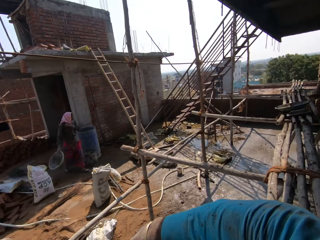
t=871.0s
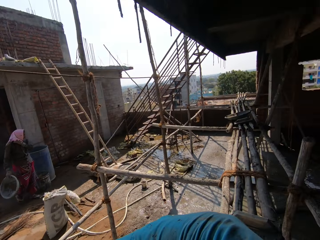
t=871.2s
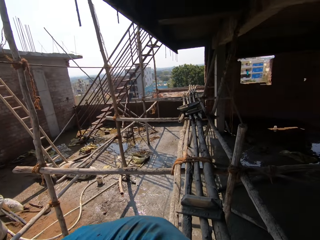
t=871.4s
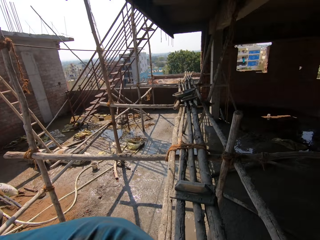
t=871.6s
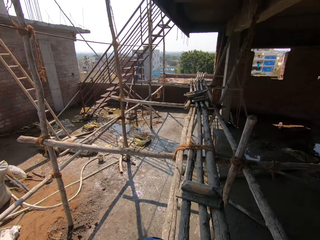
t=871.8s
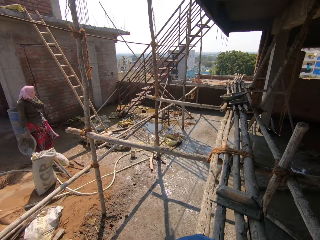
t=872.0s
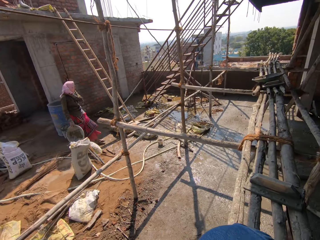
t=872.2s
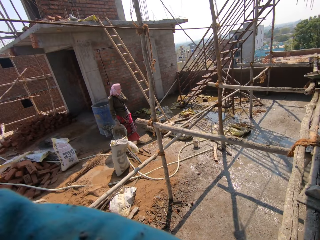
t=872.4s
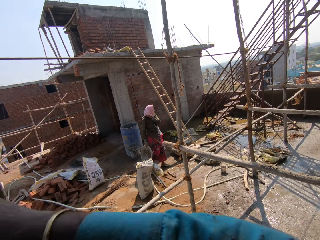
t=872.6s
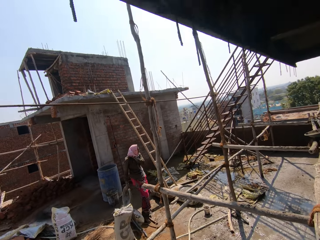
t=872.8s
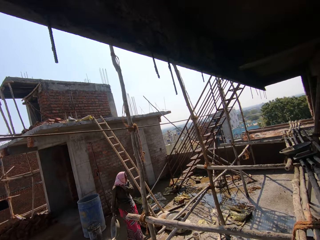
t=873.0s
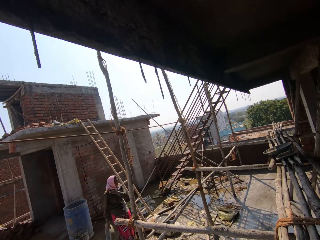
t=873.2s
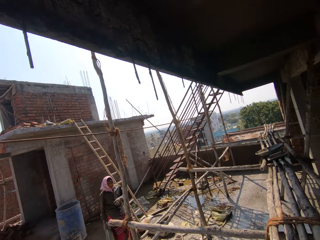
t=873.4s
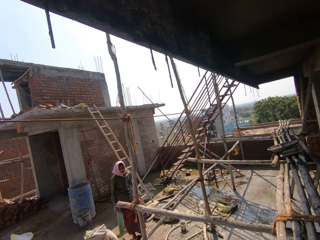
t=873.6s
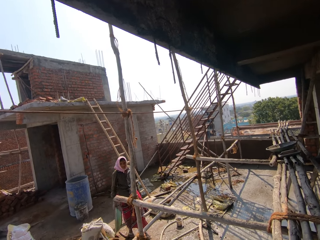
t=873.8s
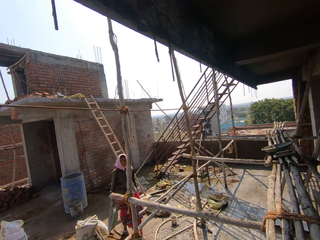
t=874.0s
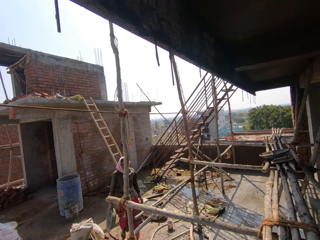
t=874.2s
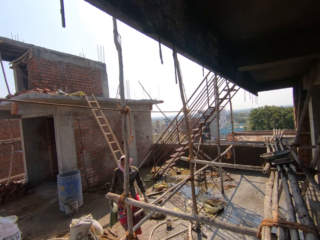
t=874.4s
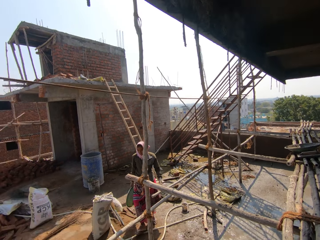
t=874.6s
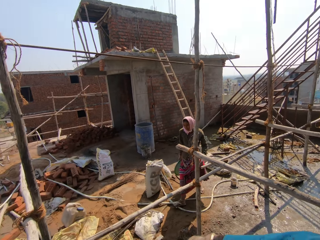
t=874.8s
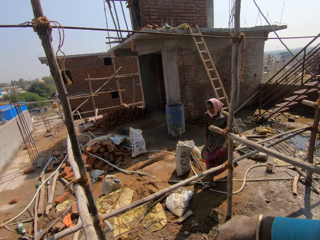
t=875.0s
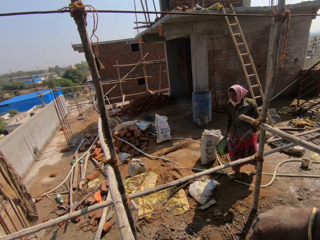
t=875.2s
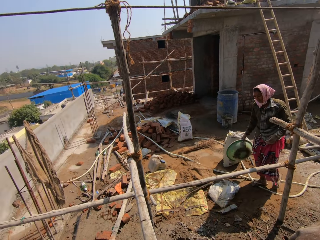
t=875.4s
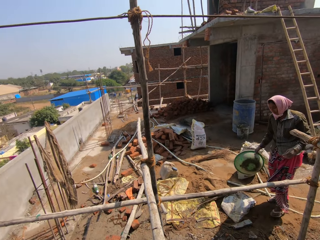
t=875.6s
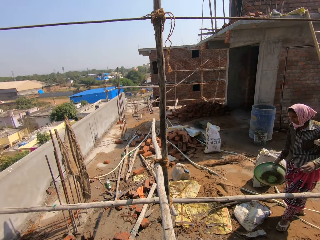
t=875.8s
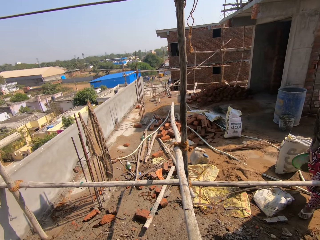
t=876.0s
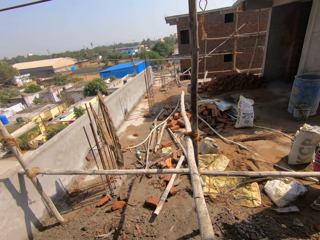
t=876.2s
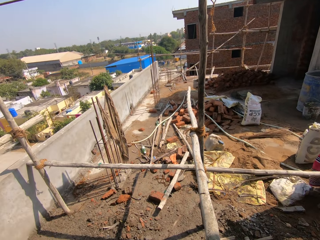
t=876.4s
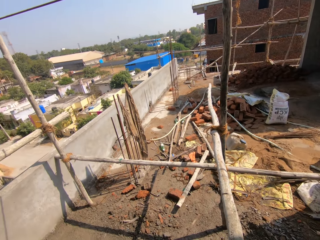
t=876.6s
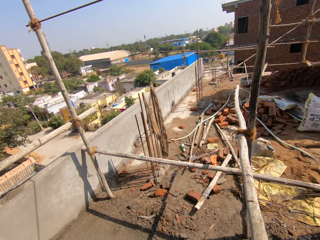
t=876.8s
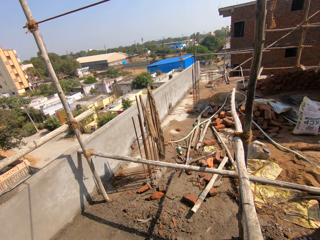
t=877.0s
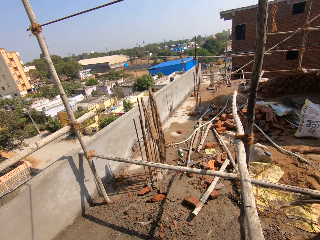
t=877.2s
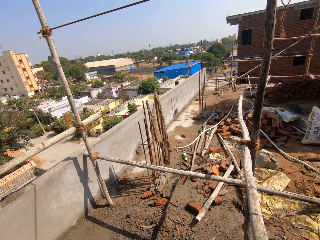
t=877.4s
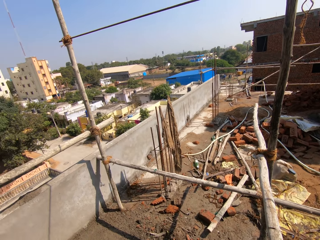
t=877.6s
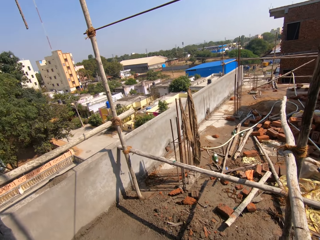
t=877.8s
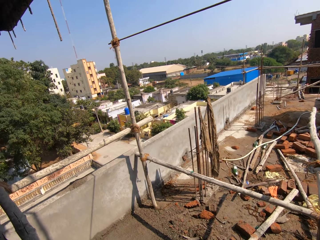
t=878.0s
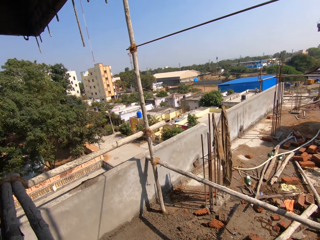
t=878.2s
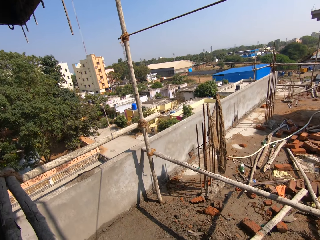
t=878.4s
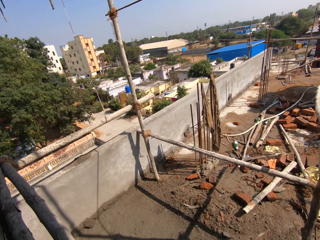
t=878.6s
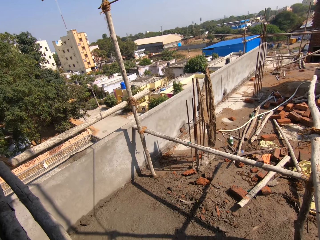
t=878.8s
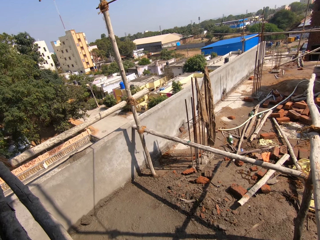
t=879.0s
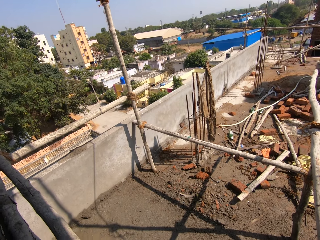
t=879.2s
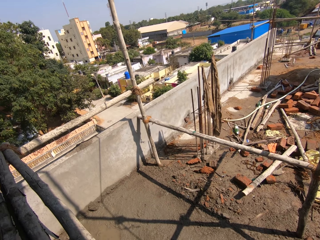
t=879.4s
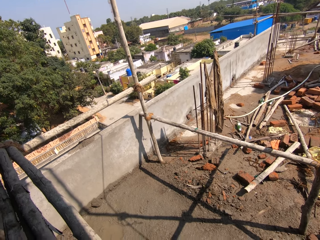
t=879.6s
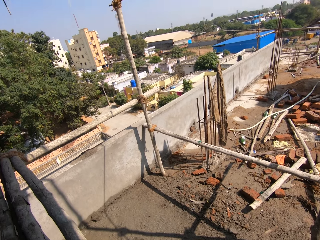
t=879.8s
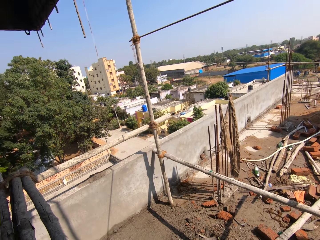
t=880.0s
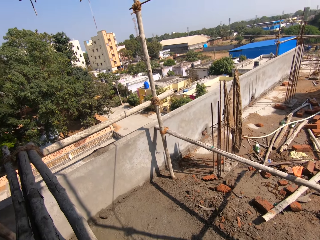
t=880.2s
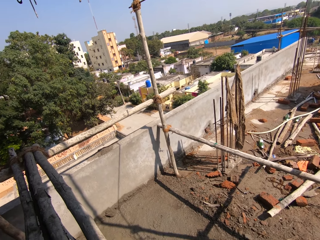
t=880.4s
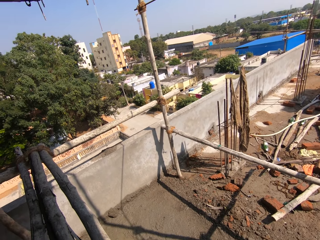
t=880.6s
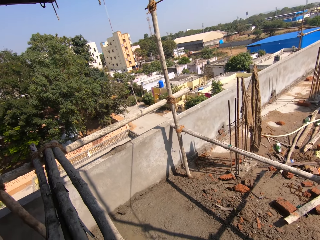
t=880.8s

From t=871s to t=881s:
The camera wearer looks at the woman. The woman walks around the construction area. The camera wearer looks around the construction area.

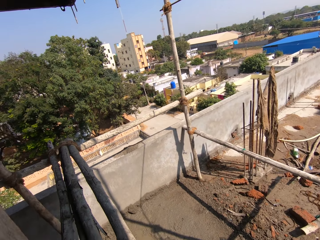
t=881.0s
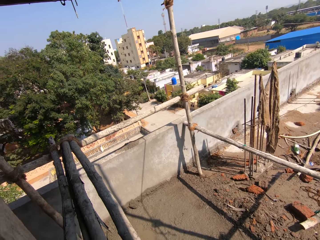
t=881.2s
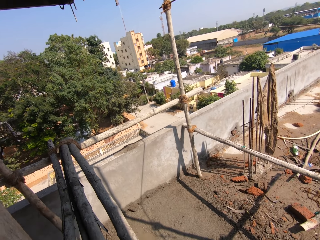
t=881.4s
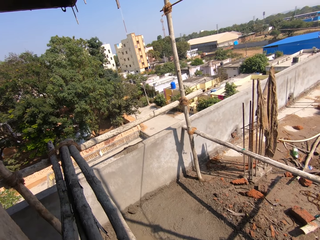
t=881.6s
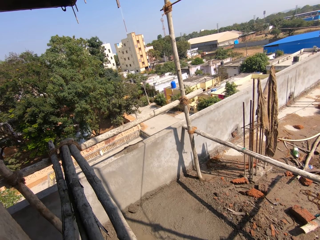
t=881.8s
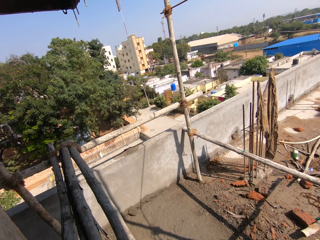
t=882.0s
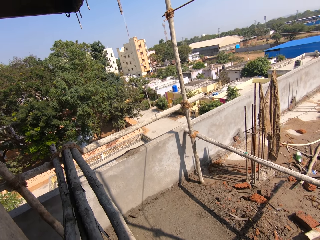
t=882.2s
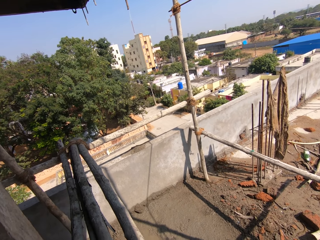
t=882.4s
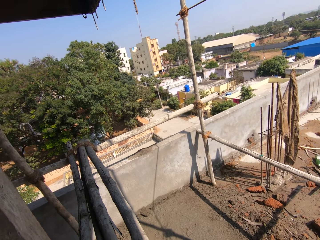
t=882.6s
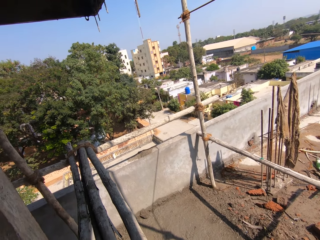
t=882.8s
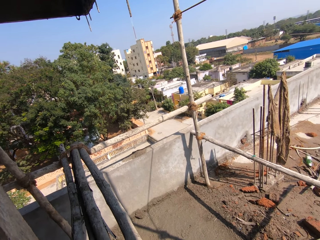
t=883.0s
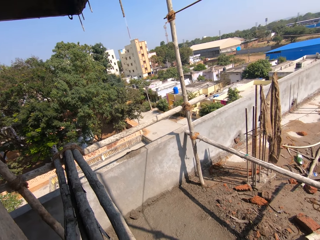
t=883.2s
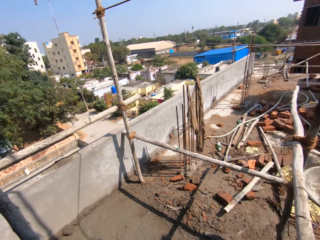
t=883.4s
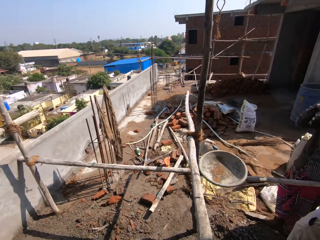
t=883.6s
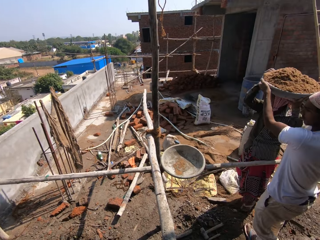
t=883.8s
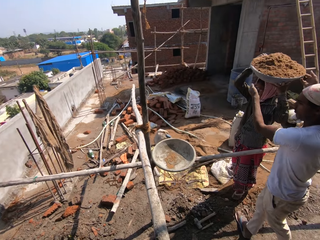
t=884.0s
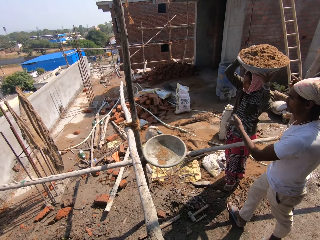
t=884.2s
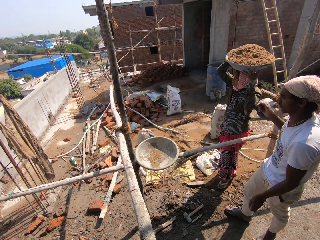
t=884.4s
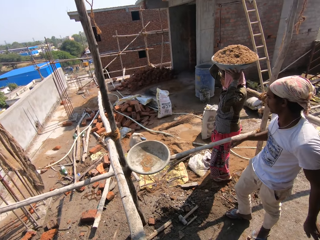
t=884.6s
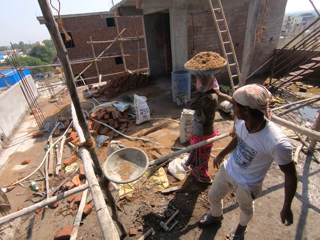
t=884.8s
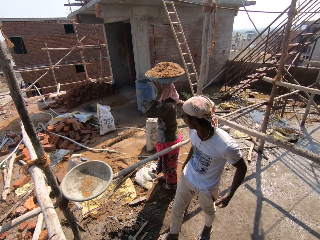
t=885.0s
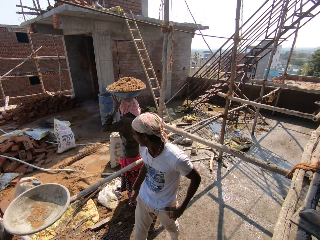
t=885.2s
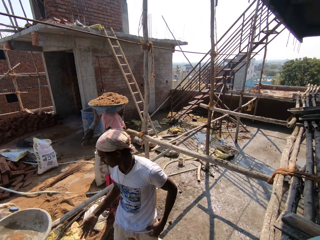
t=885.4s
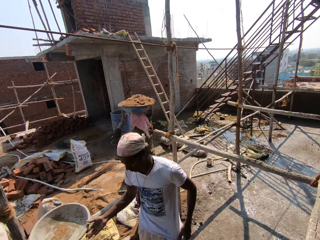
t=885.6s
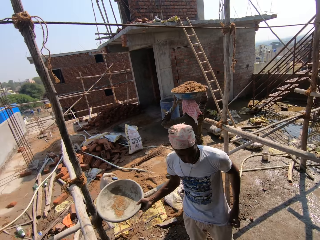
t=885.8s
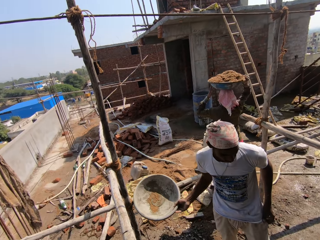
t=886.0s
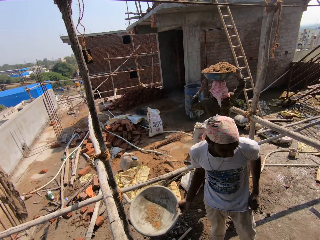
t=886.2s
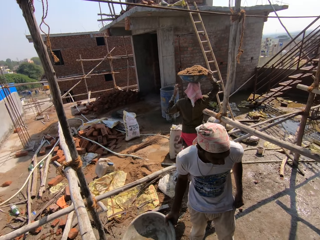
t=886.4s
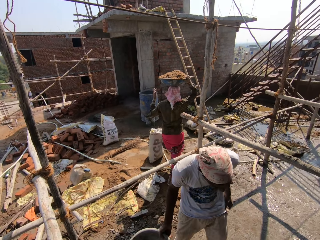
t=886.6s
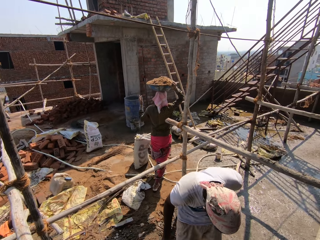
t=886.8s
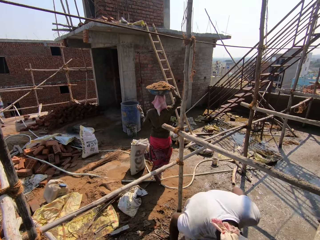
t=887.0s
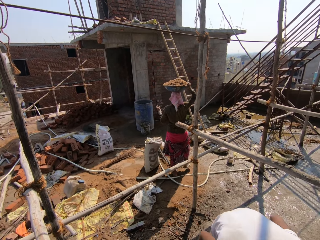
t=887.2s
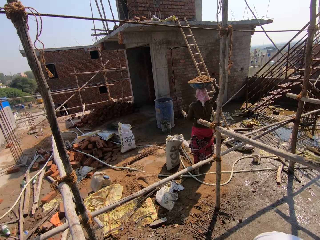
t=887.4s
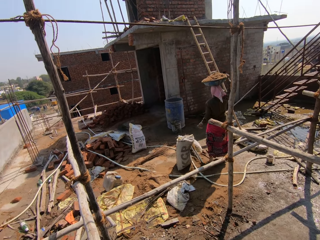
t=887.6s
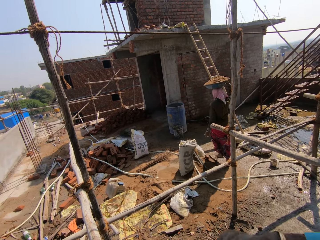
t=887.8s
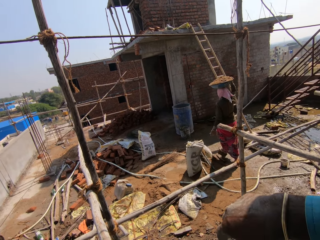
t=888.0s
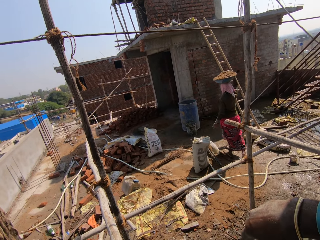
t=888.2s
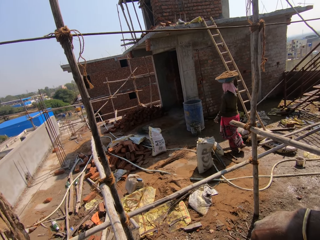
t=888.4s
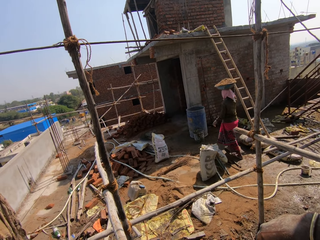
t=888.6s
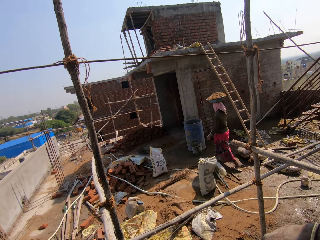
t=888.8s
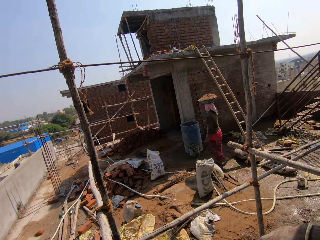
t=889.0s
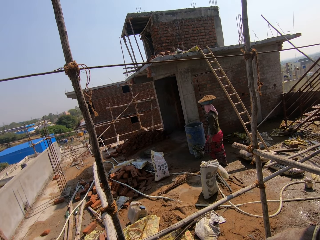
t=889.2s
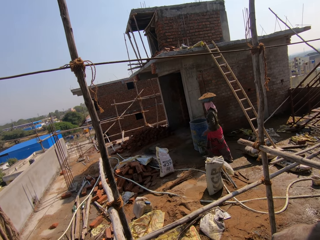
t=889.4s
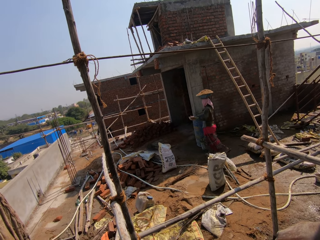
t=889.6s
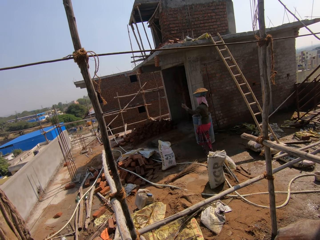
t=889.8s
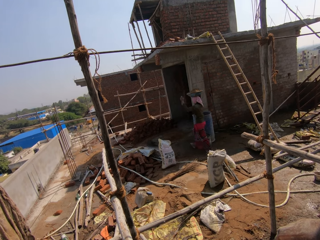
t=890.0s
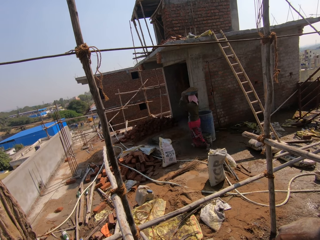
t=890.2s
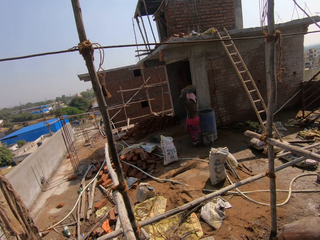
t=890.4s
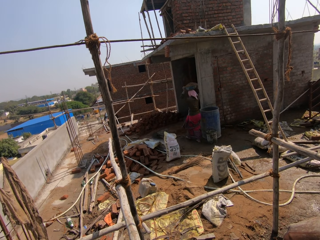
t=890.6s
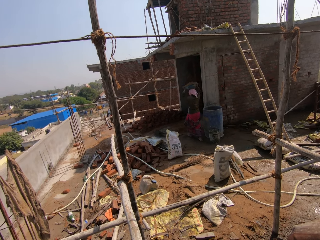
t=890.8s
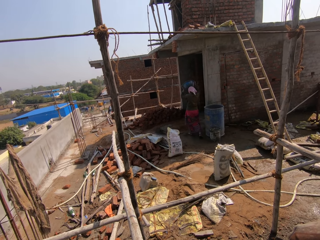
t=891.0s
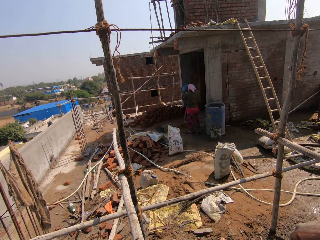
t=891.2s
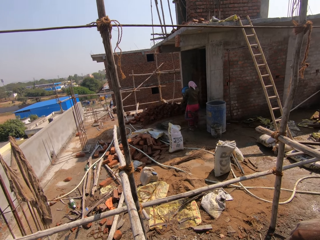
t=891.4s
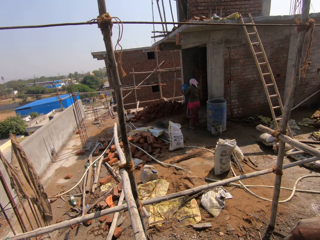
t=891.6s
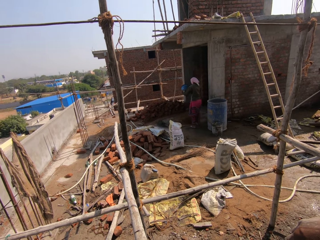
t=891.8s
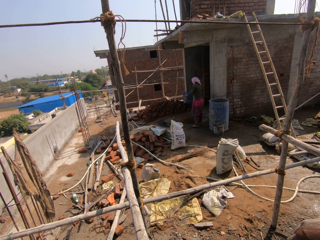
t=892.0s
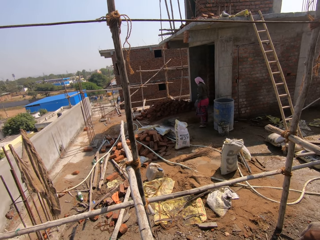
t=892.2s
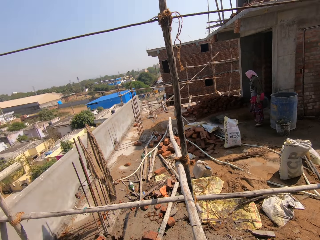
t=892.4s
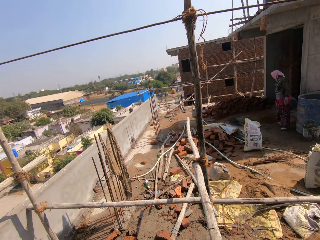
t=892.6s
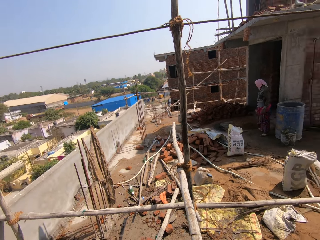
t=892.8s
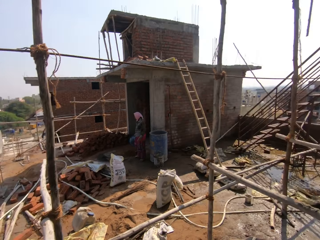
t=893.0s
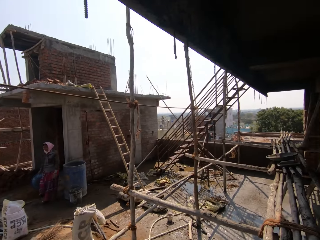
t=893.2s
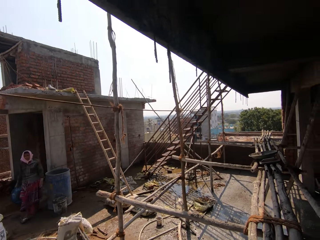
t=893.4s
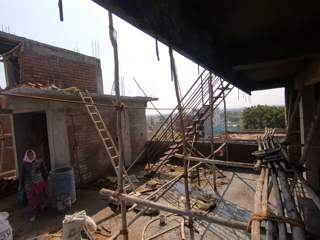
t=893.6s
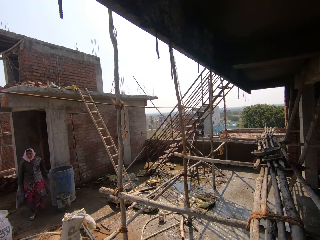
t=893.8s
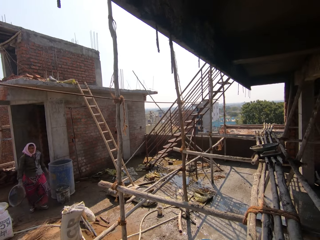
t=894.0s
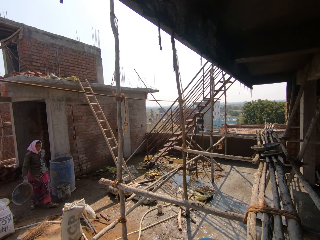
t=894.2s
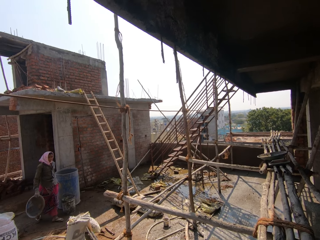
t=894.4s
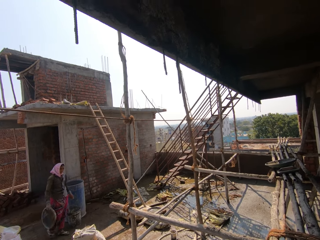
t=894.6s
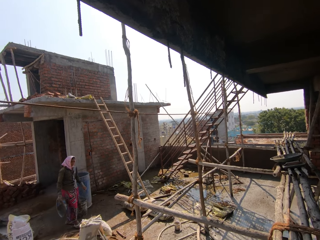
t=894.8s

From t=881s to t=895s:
A man gives a woman the sand. The woman carries the sand. The camera wearer looks around the construction area. The man picks up the basin. The woman walks around the construction area. The woman pours the sand on the floor. The camera wearer looks around the construction area. The woman walks around the construction area.
